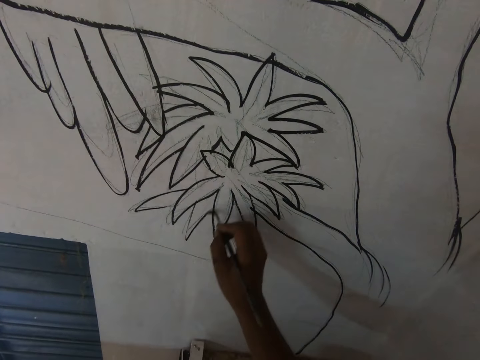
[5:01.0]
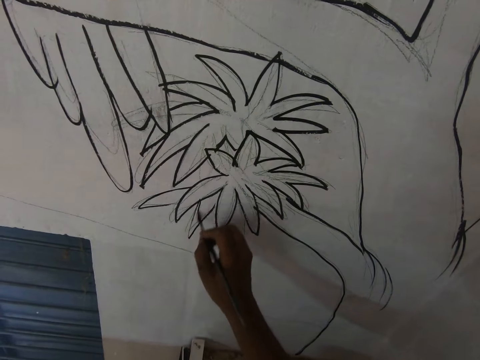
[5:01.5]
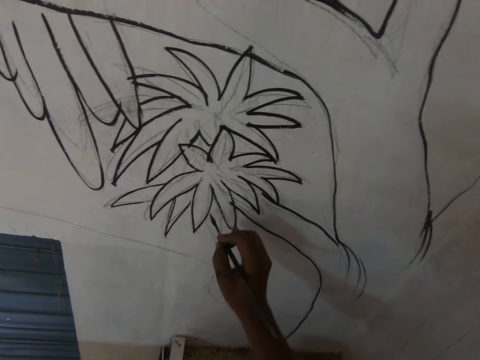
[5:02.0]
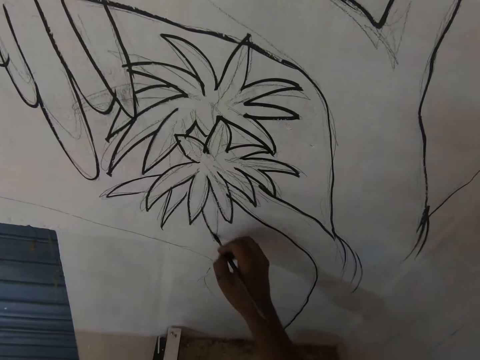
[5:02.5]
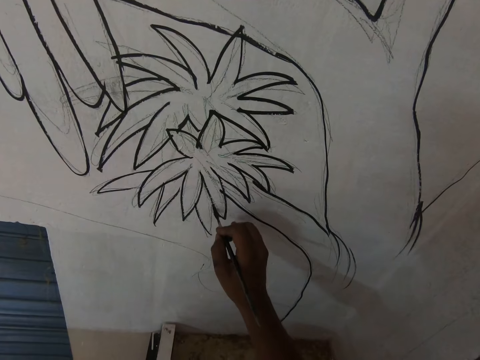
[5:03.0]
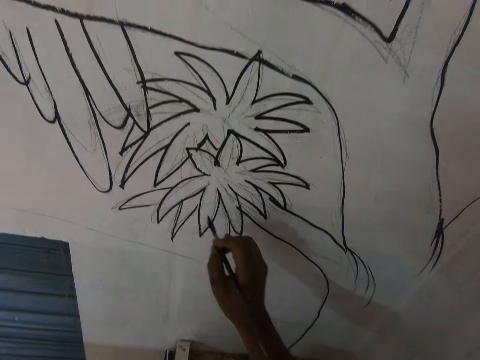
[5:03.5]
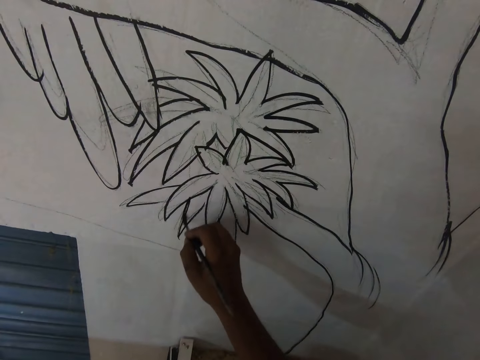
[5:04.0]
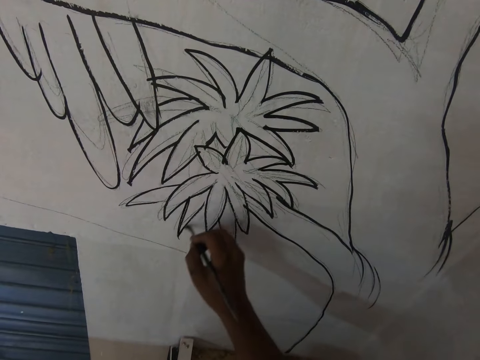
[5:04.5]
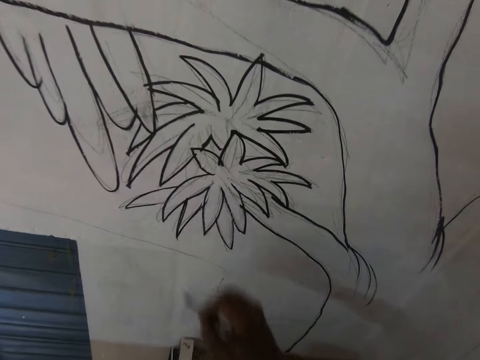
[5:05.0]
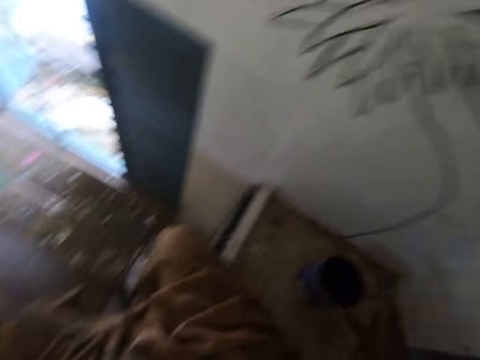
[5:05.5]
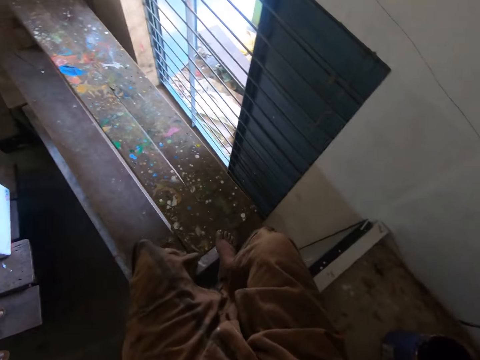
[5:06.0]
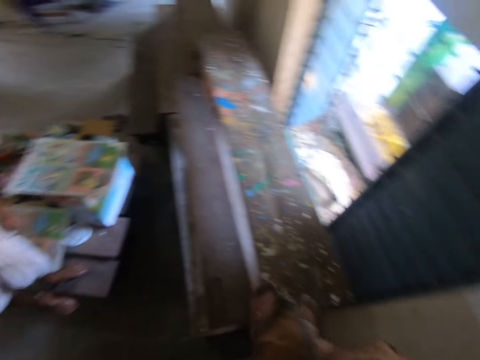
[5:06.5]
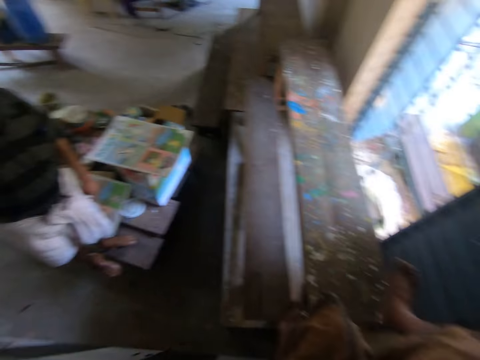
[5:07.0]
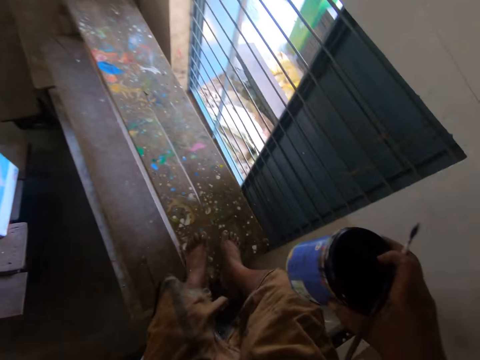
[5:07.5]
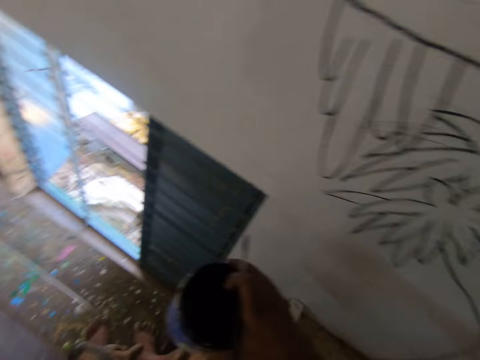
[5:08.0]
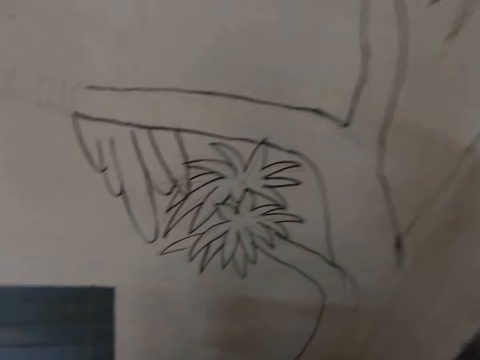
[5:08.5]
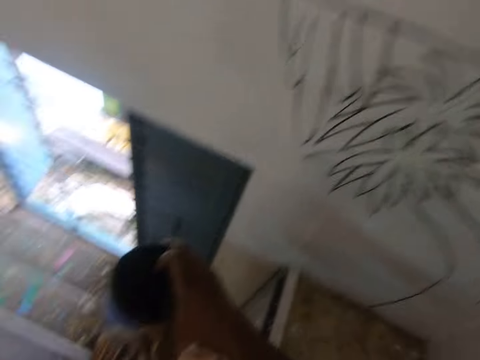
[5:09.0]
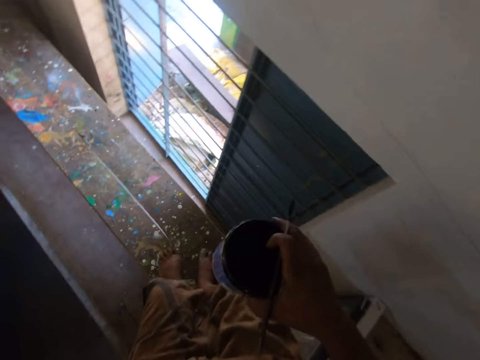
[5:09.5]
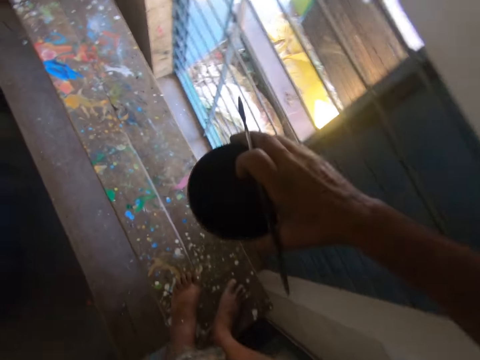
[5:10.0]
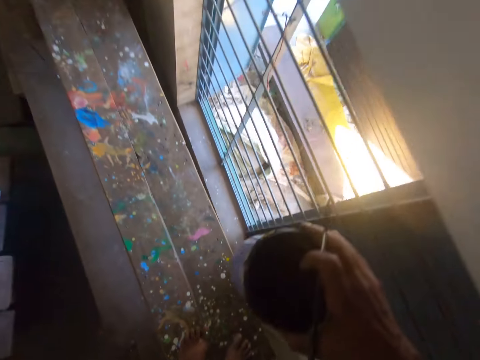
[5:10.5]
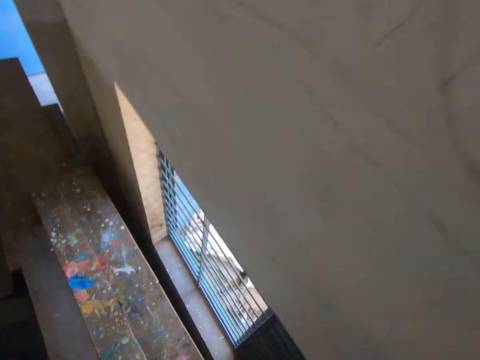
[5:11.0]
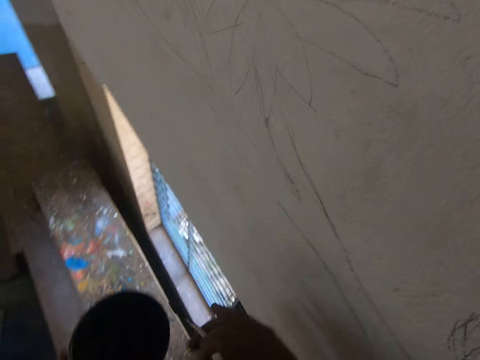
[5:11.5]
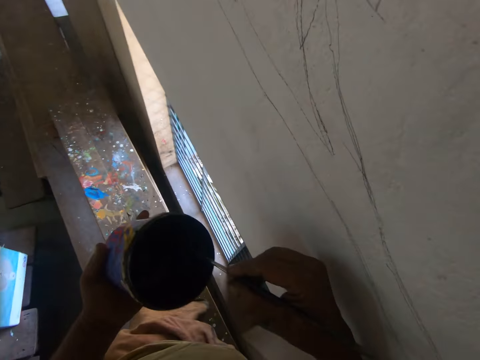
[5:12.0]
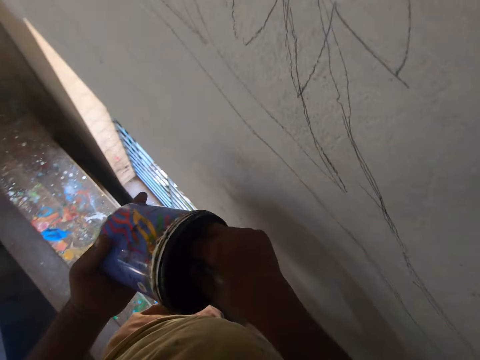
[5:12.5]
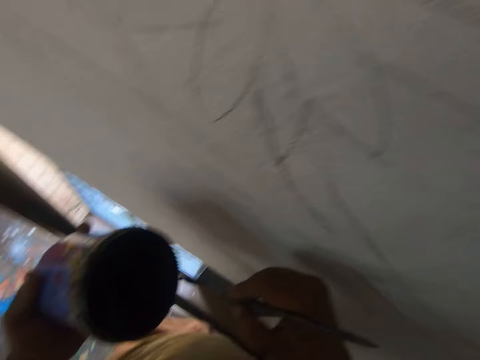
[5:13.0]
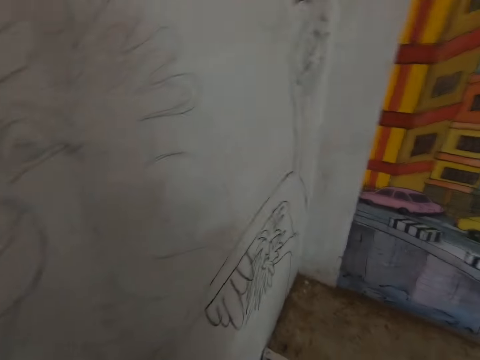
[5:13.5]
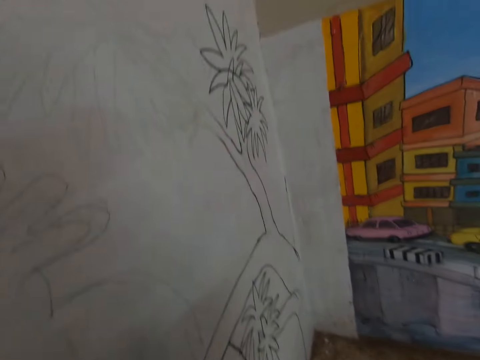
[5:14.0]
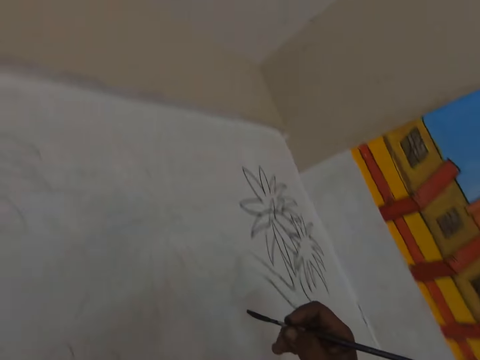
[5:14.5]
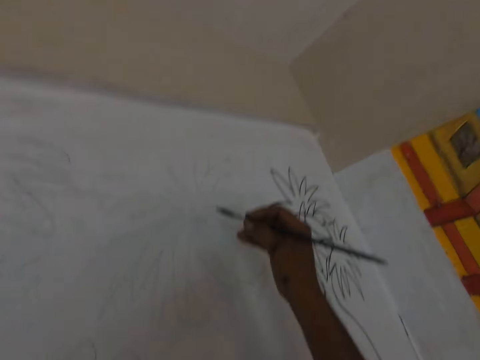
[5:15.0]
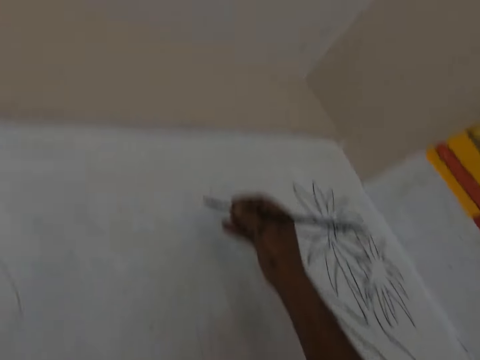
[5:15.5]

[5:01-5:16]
The camera wearer looks around. They stand up. They pass the paint to the left hand. They dip the paintbrush in the black paint.

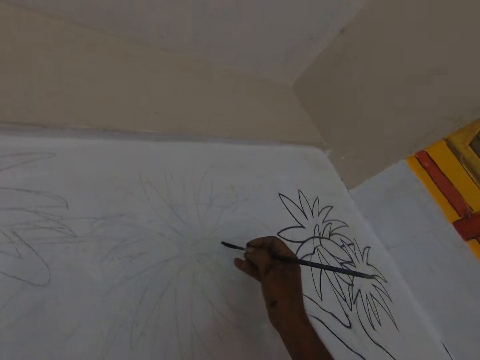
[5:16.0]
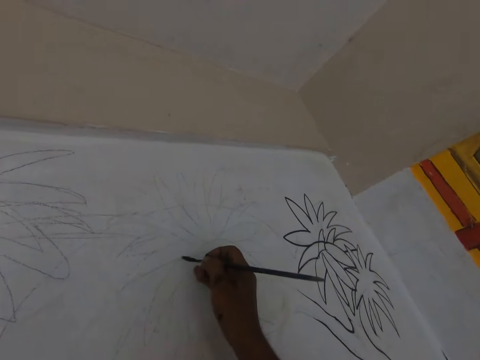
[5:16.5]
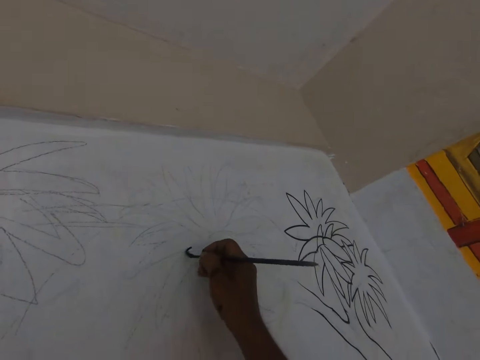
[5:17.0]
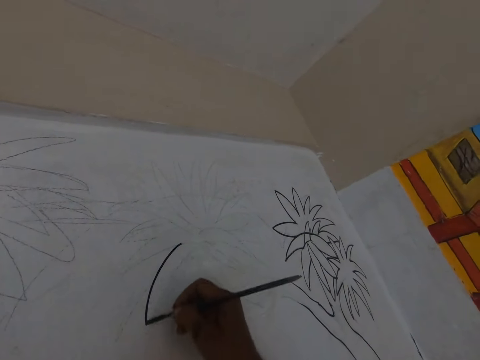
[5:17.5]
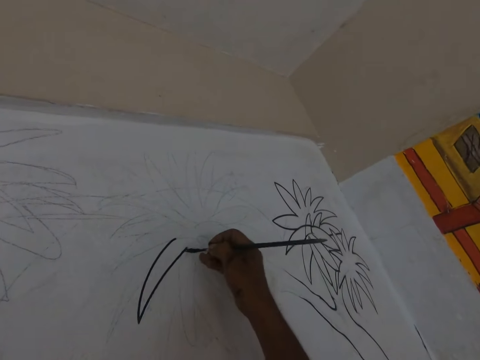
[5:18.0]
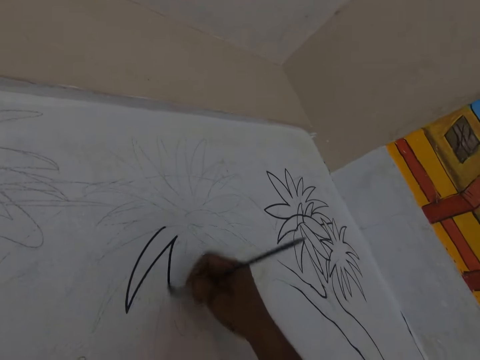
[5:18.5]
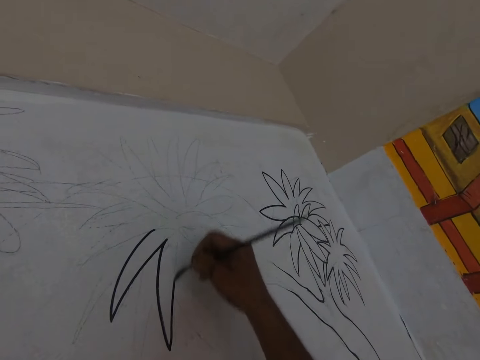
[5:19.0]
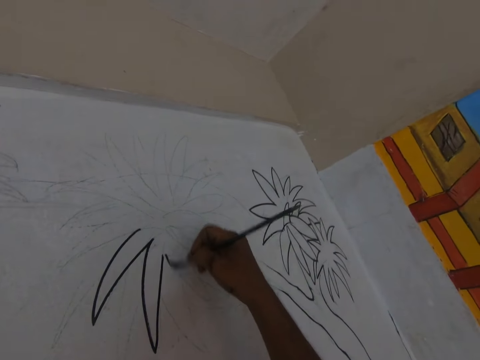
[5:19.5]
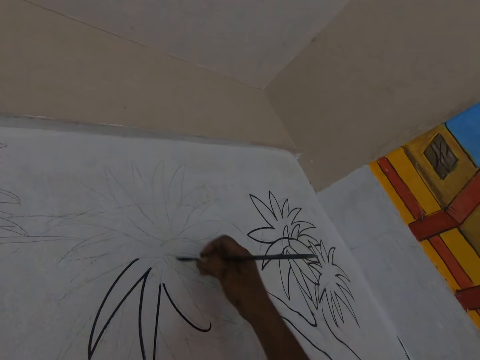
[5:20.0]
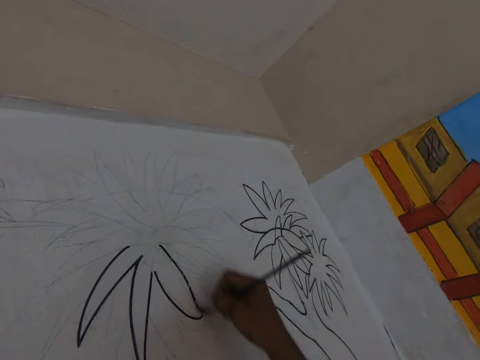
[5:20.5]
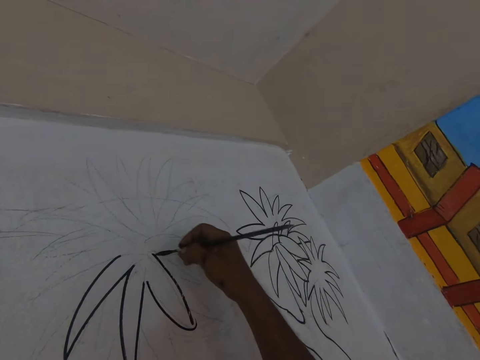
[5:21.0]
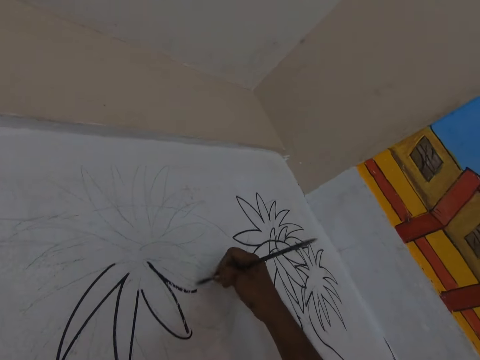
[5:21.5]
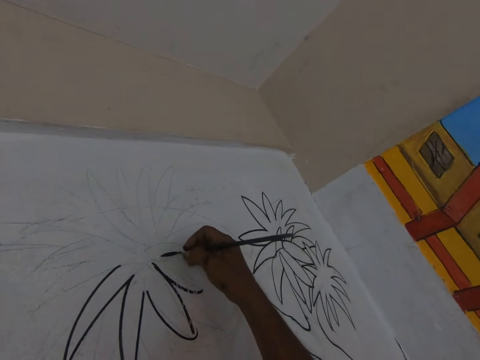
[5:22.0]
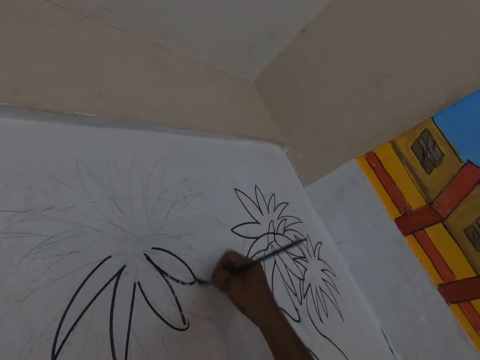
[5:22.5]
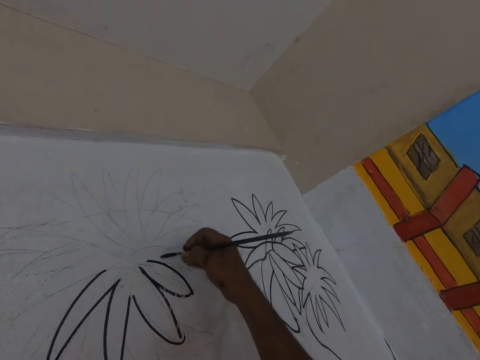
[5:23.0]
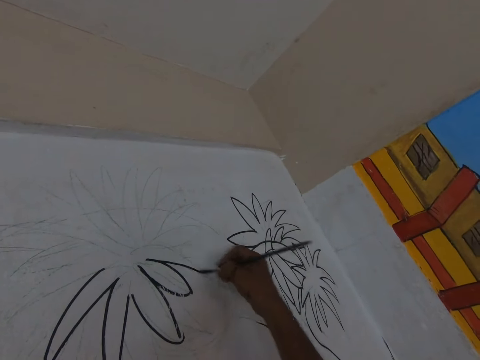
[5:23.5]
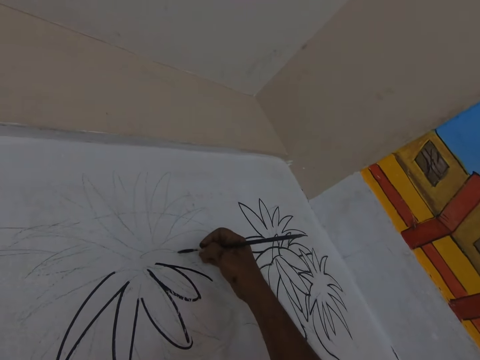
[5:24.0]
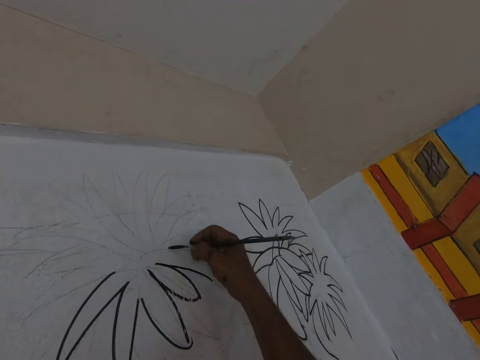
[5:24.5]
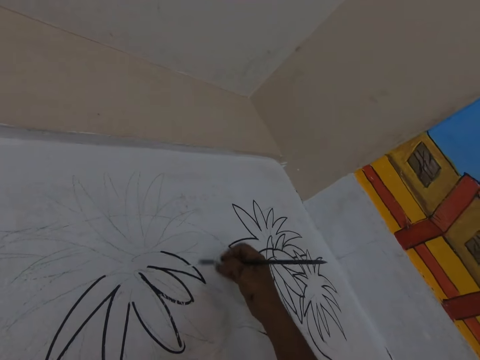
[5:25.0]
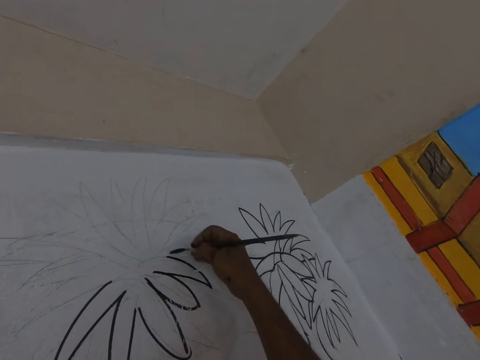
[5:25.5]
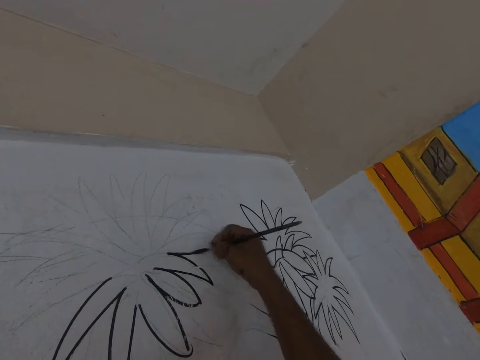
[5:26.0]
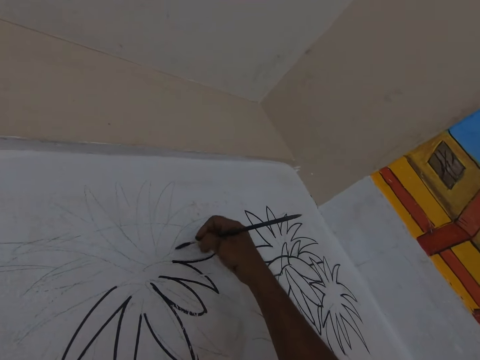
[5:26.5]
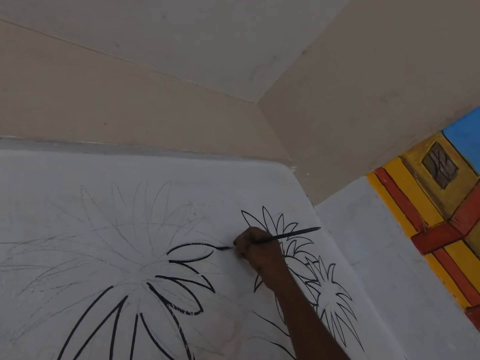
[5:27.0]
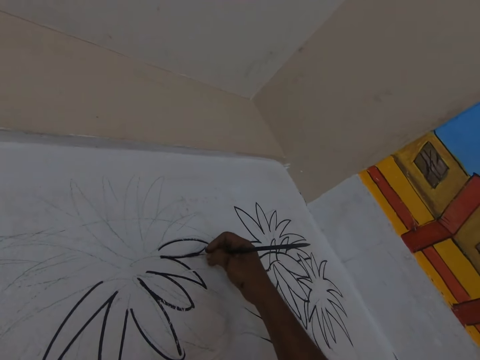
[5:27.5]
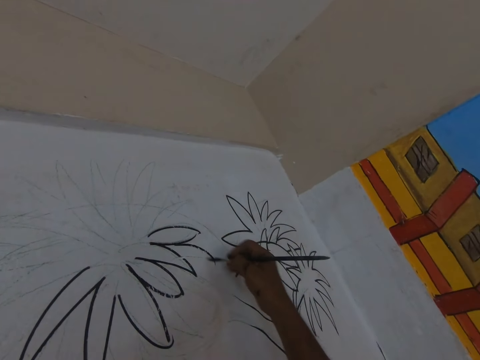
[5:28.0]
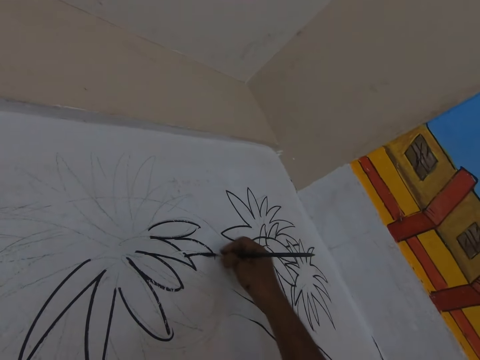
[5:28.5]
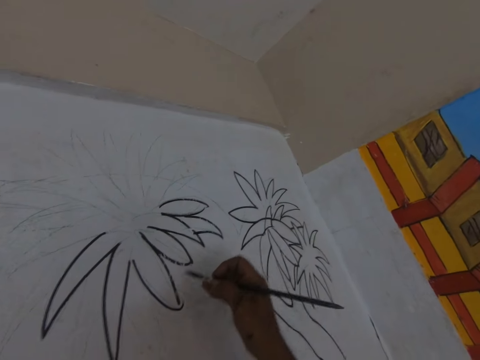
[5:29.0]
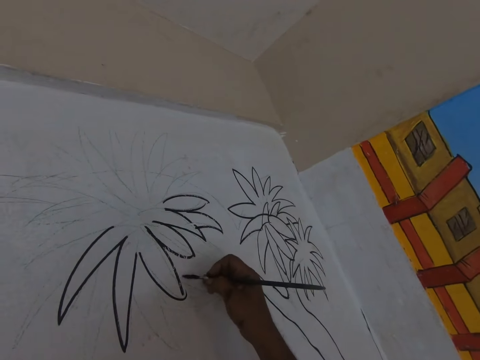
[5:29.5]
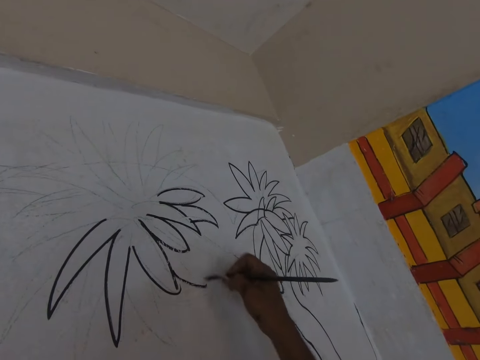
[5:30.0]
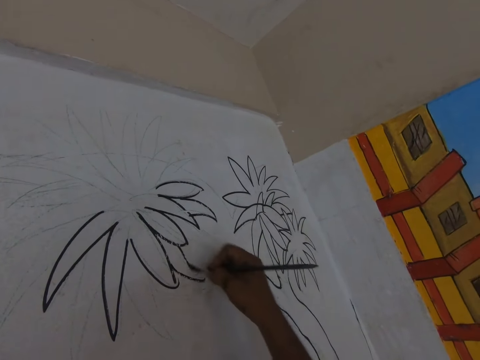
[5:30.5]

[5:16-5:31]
The camera wearer paints the drawing of a tree on the wall with black paint.
